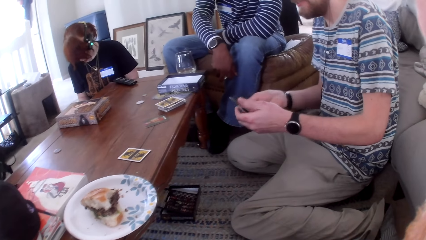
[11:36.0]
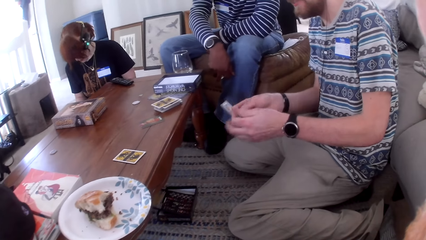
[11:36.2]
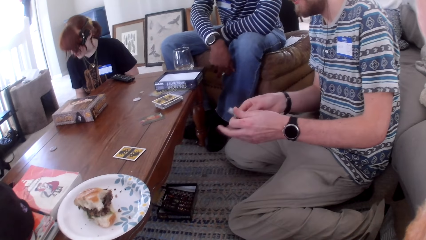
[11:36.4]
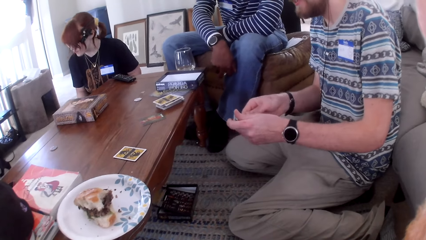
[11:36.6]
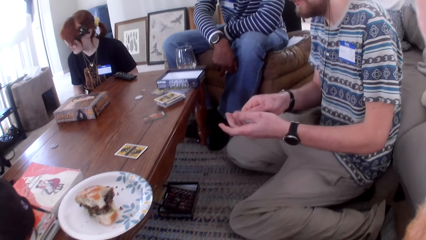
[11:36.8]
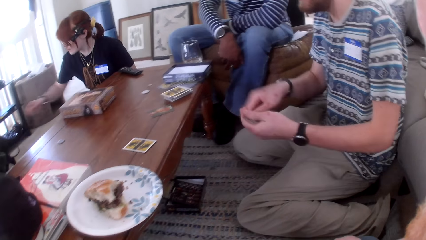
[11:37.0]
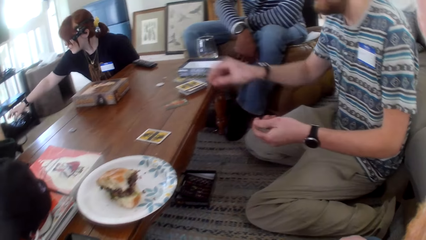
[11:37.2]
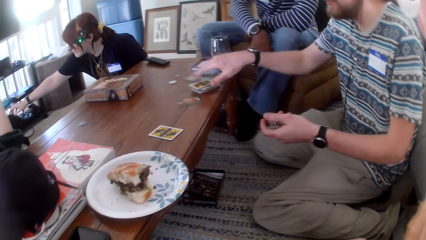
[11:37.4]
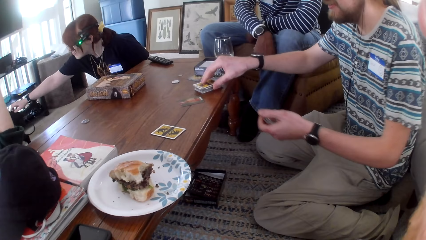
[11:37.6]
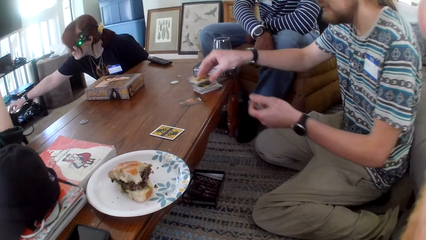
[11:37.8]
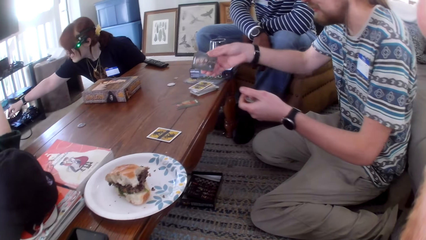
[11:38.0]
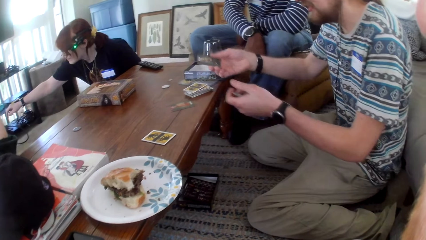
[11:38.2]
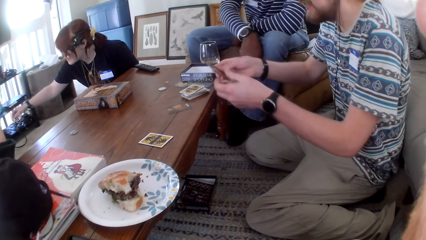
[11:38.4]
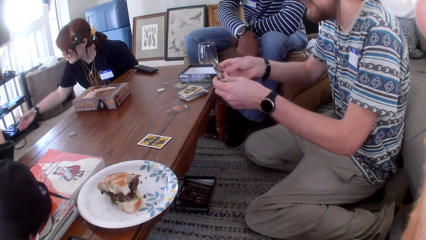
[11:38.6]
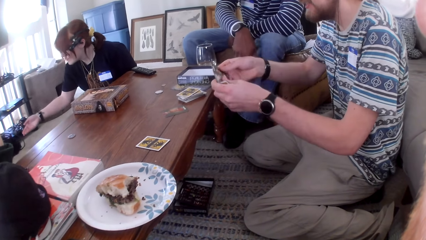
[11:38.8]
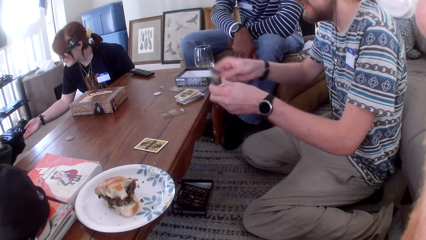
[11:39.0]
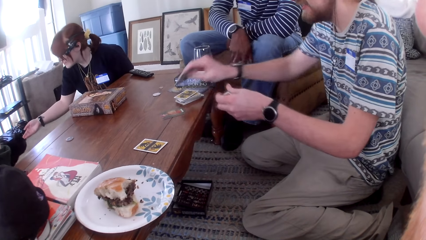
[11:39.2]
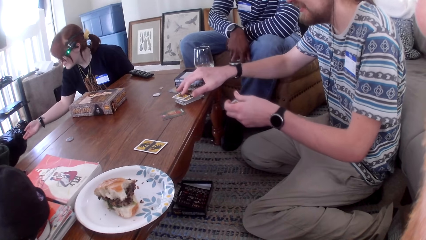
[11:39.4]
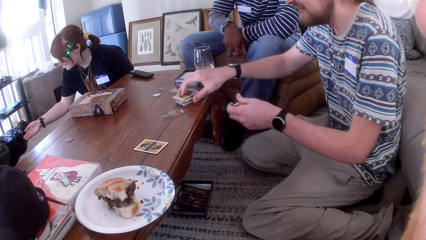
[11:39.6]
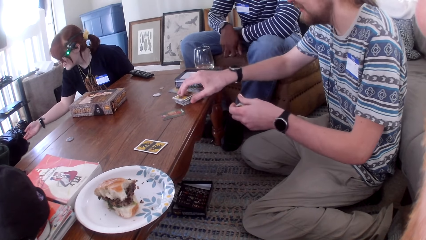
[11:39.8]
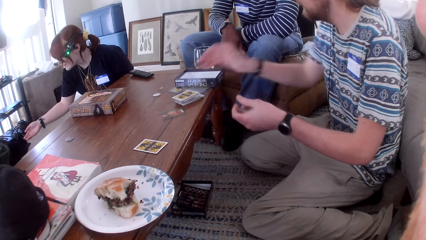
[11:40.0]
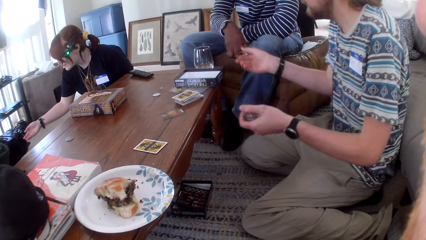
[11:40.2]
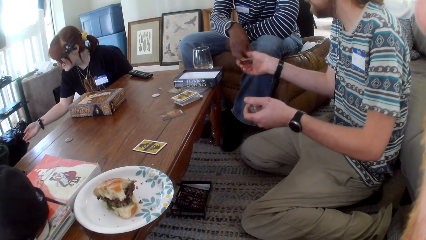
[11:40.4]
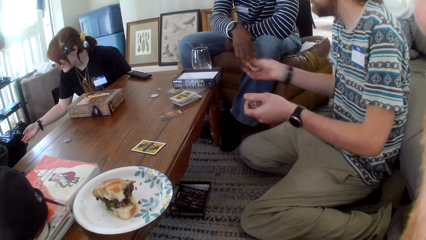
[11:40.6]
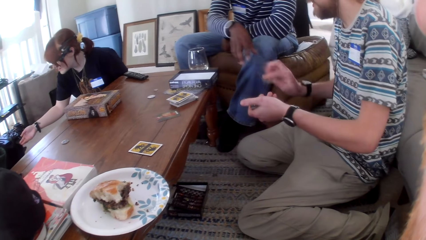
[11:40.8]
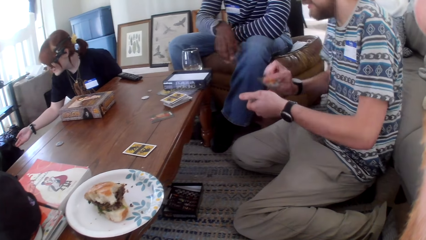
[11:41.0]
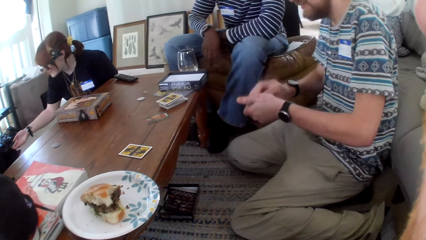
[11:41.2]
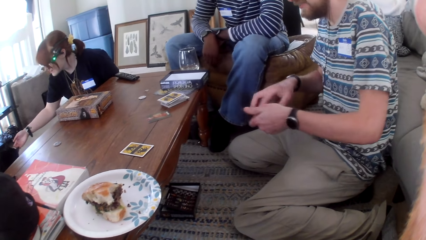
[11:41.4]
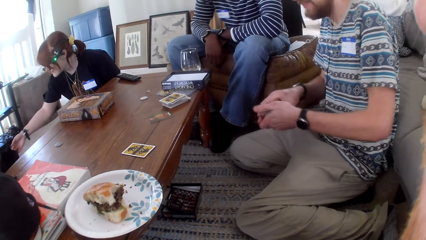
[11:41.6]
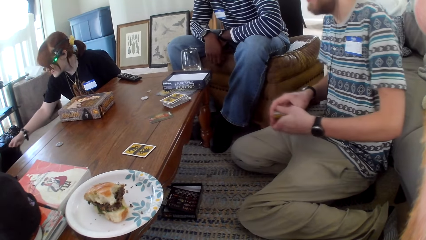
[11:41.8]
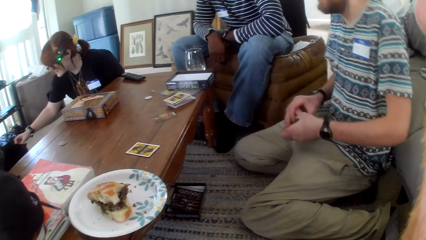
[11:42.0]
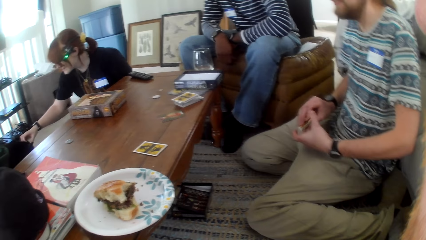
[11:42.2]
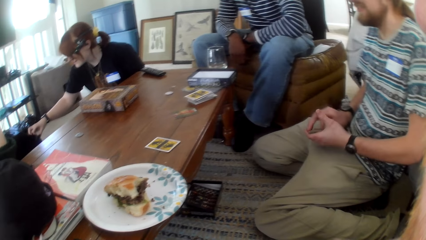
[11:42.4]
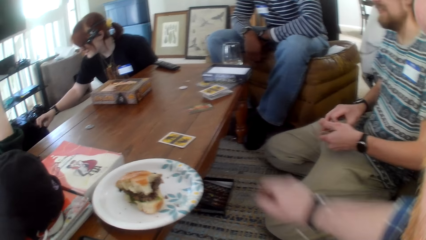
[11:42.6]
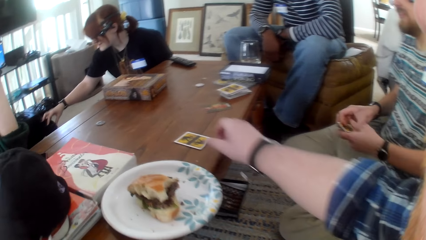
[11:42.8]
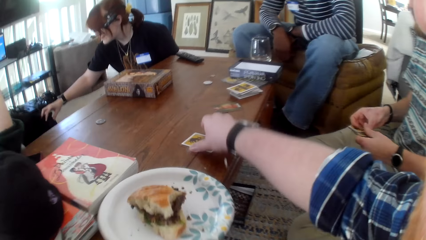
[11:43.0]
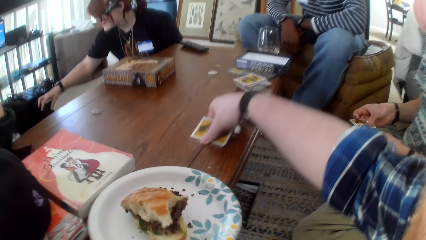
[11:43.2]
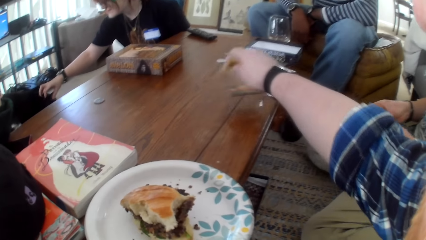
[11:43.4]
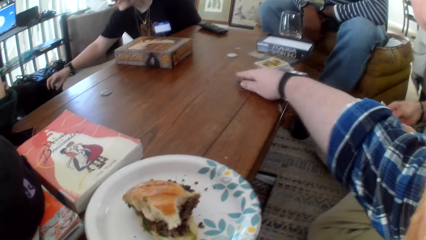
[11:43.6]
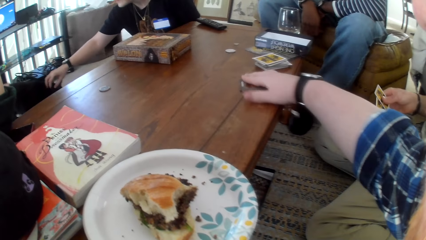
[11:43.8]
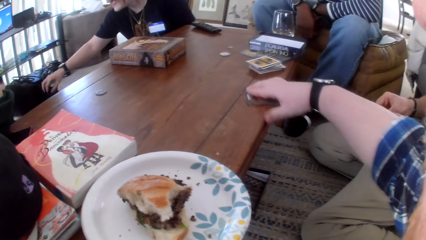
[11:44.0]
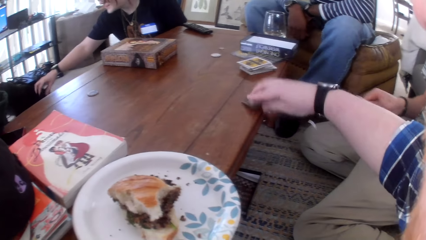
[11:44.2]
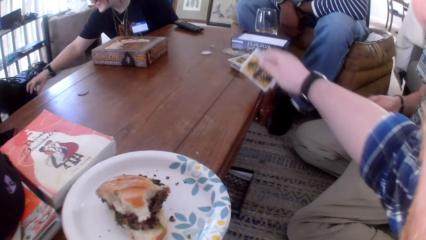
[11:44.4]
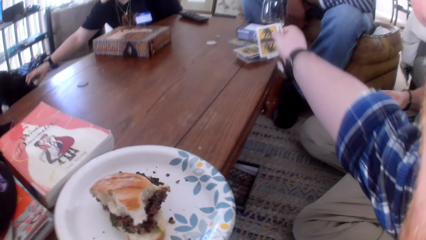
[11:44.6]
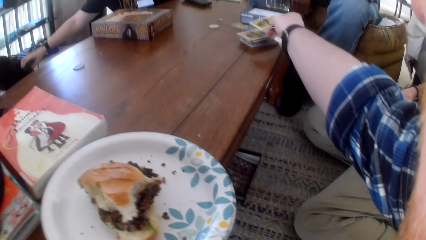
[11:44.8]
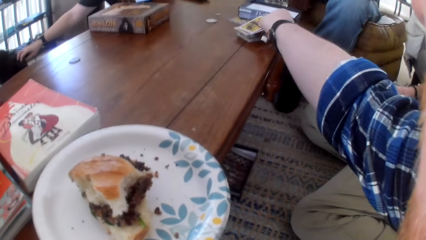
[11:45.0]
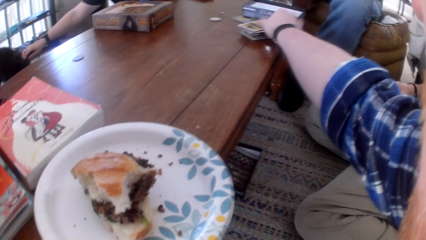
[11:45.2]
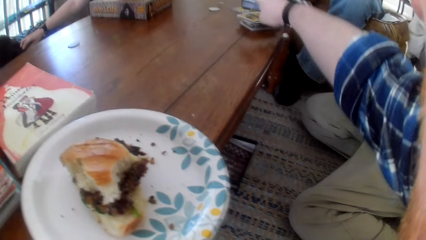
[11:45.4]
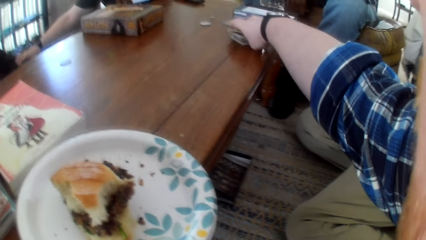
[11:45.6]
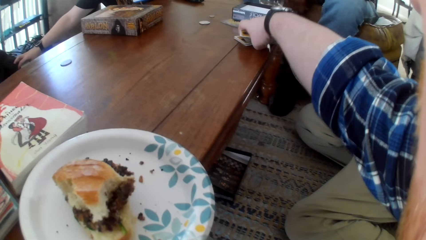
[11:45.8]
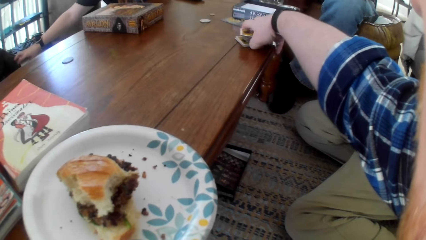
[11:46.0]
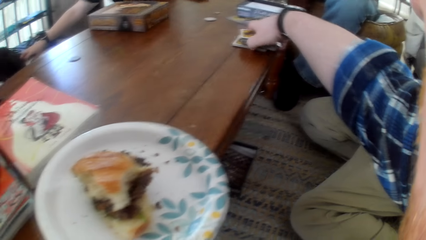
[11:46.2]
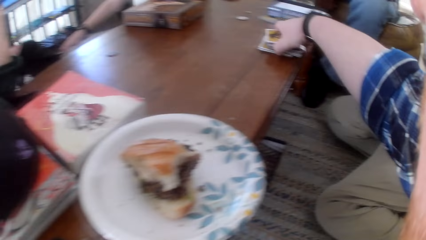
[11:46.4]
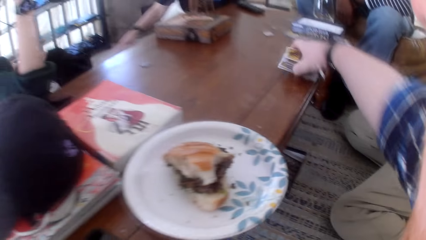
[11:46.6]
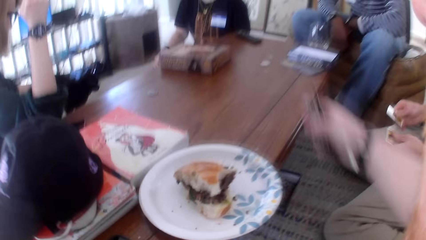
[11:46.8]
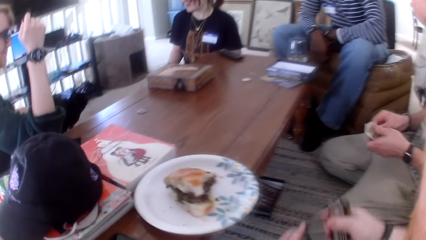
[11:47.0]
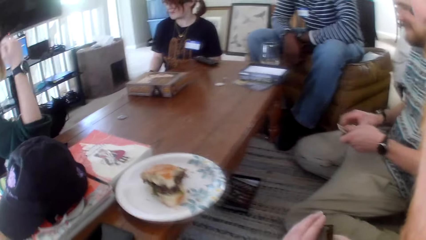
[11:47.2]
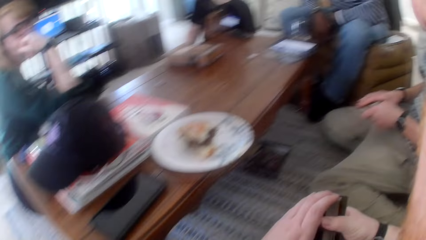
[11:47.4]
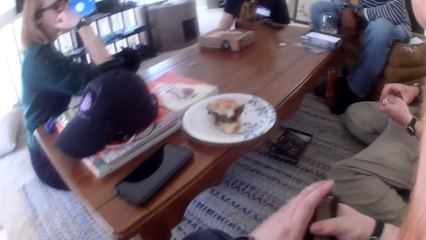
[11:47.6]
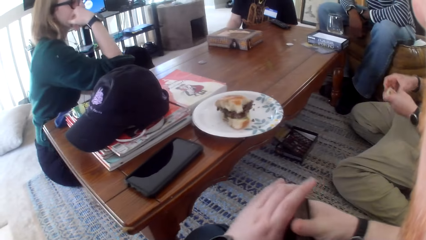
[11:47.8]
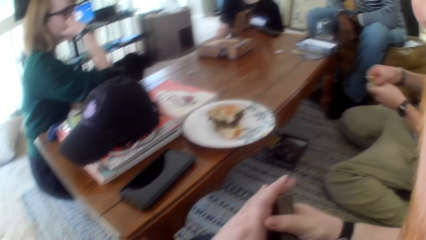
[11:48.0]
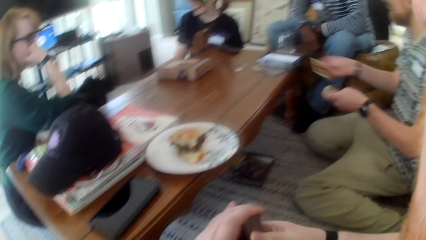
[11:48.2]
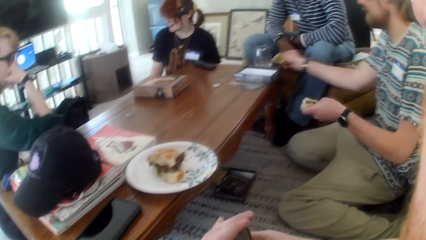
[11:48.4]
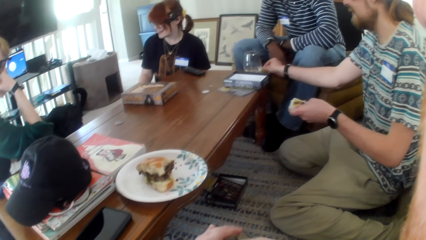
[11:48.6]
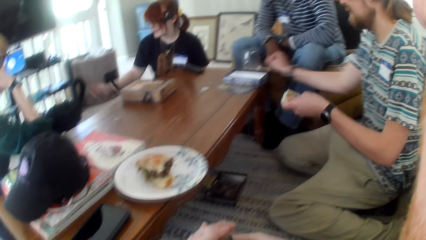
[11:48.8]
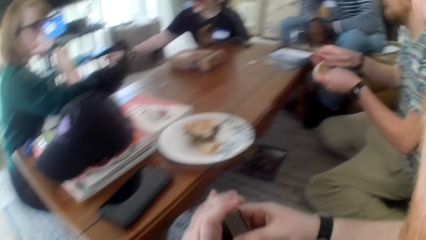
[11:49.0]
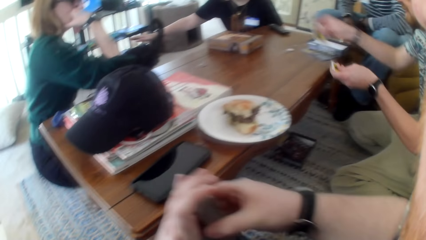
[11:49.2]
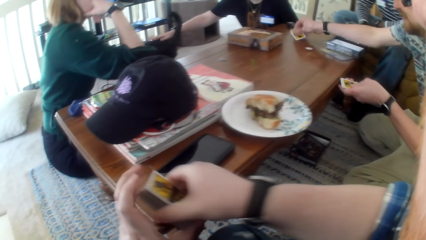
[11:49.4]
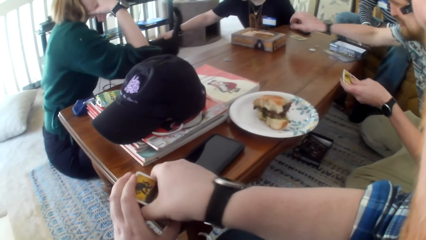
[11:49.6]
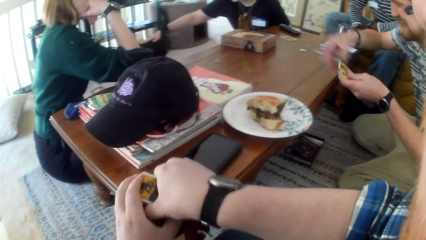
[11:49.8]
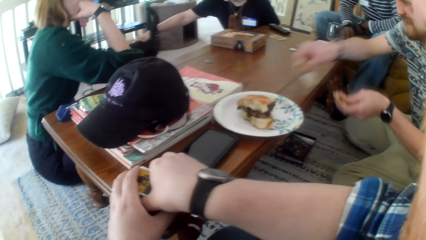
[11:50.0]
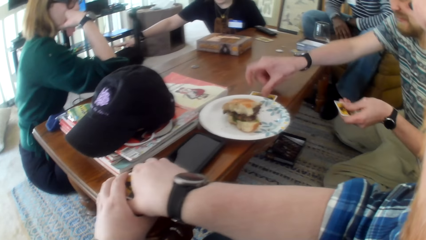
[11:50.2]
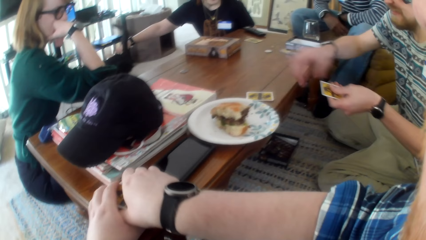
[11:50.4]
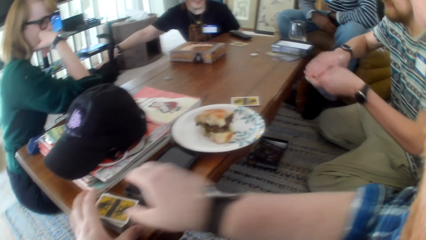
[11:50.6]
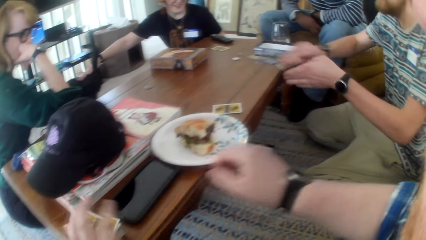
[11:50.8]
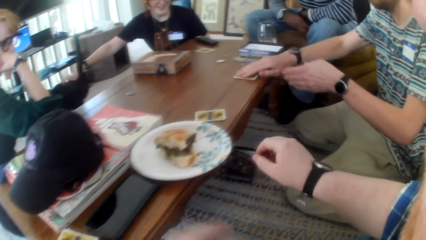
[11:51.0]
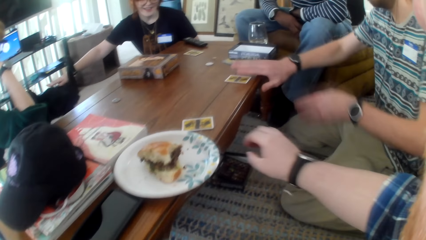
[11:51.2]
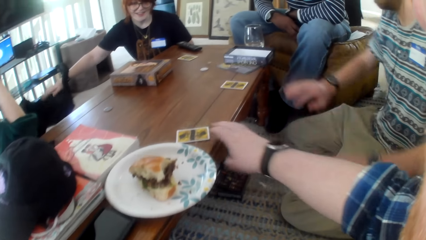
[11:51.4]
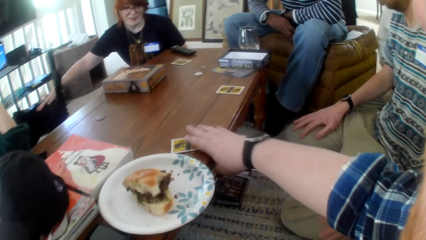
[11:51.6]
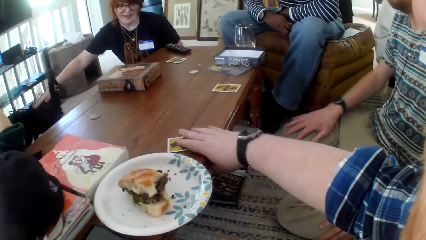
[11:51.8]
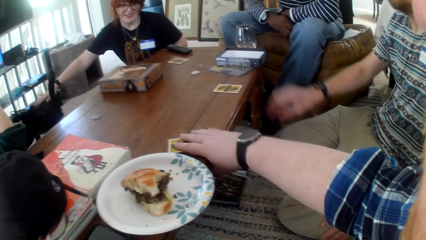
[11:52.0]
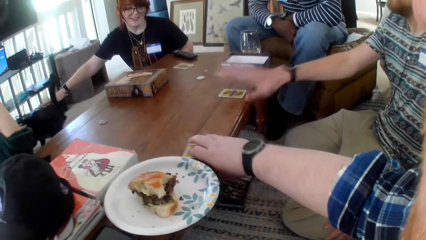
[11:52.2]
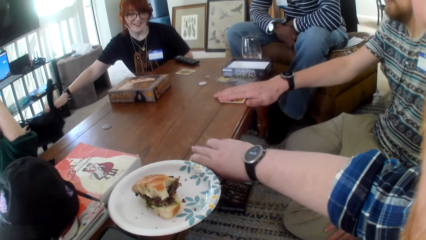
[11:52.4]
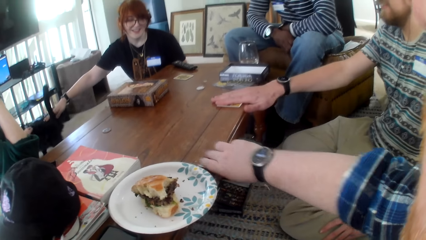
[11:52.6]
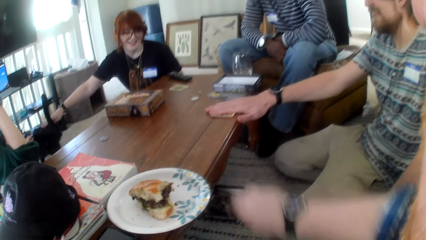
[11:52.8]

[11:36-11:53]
A woman moves a hand. A man picks the cards from the table. Another man gives the first man a card. The first man holds the cards. The camera wearer picks the cards from the table. They pick the cards. The first man distributes the cards on the table. The camera wearer puts the cards down. The woman taps a hand on the cat. The camera wearer picks the card from the table.
